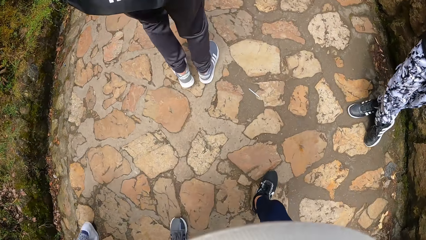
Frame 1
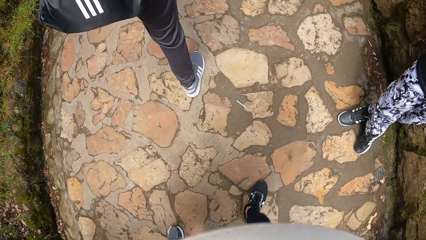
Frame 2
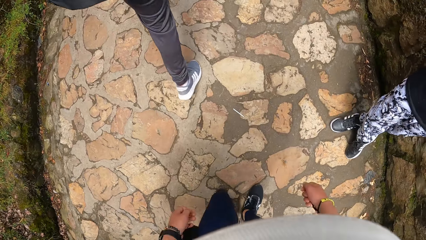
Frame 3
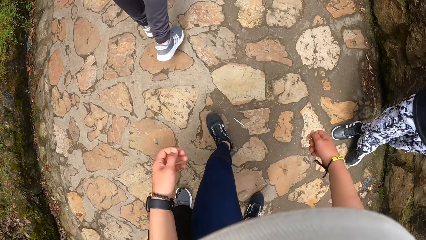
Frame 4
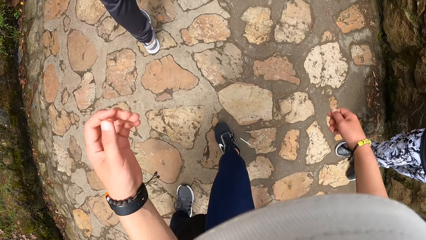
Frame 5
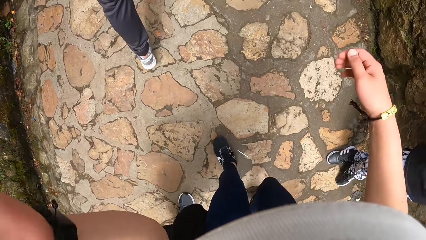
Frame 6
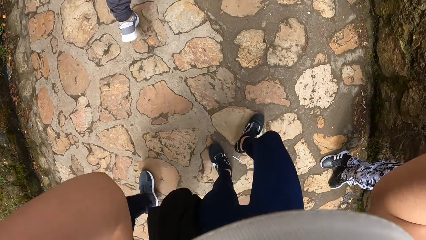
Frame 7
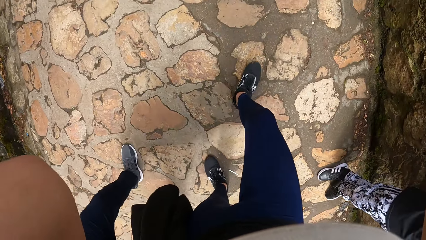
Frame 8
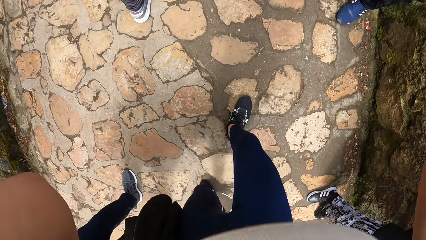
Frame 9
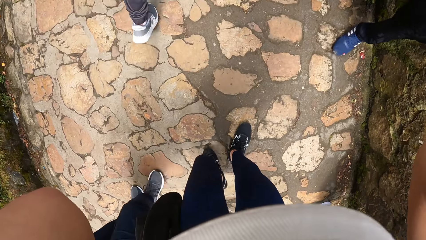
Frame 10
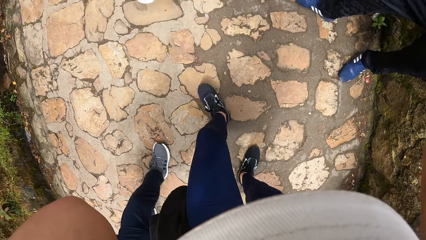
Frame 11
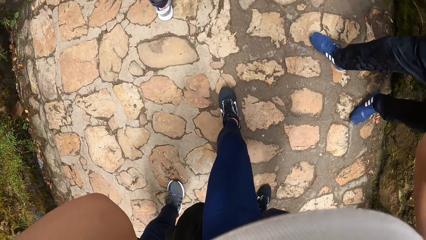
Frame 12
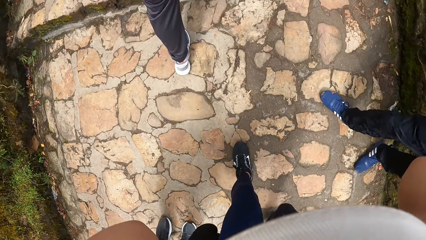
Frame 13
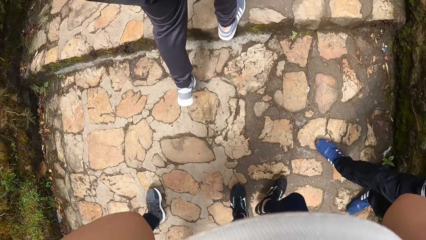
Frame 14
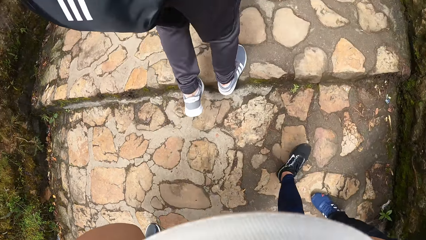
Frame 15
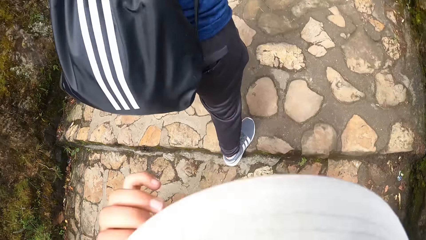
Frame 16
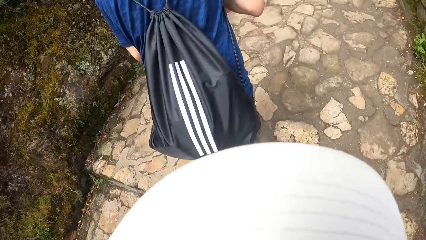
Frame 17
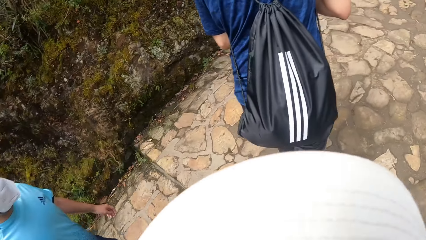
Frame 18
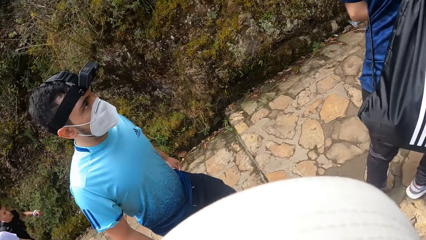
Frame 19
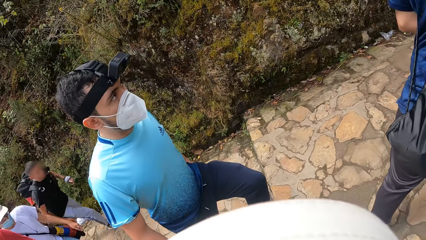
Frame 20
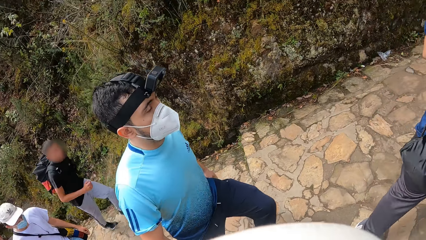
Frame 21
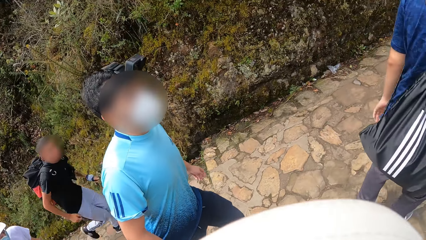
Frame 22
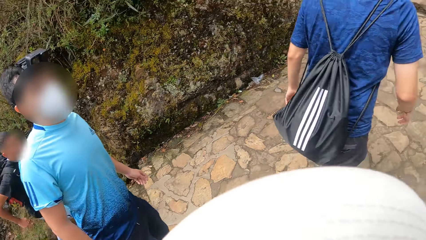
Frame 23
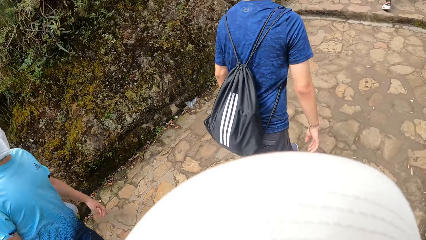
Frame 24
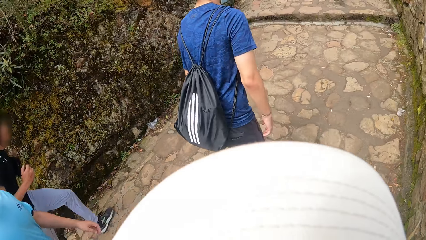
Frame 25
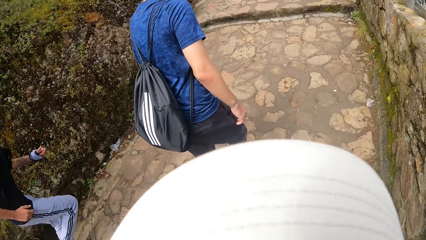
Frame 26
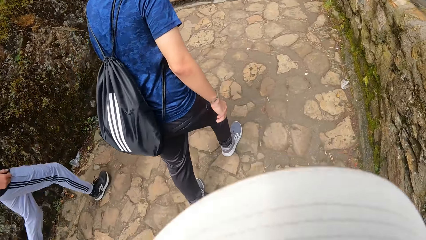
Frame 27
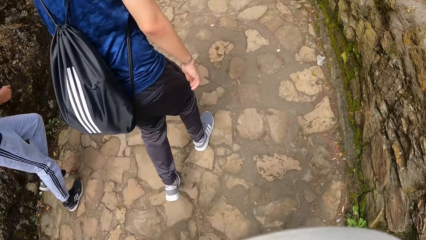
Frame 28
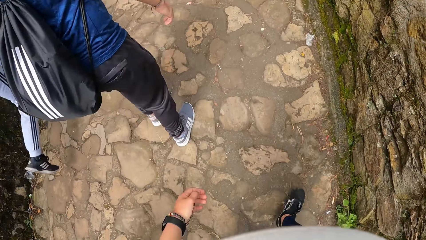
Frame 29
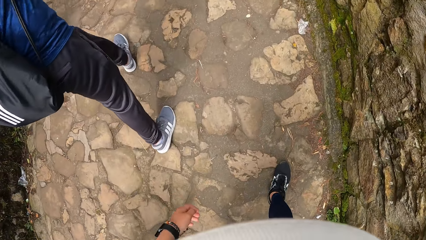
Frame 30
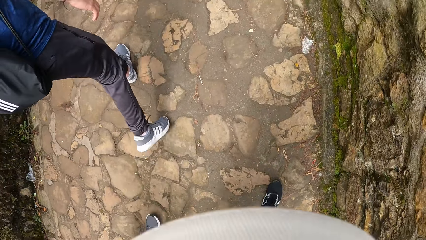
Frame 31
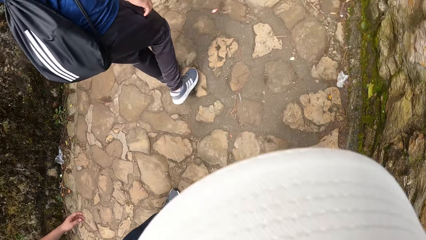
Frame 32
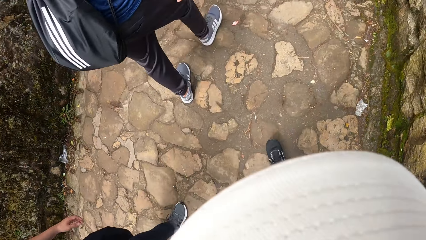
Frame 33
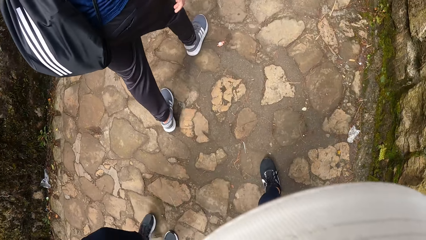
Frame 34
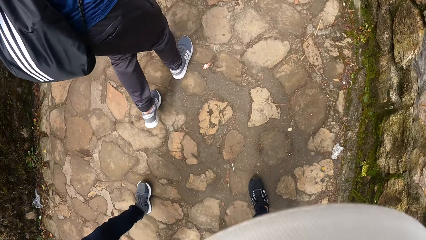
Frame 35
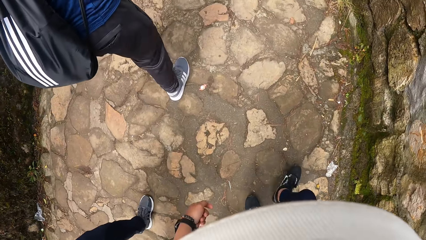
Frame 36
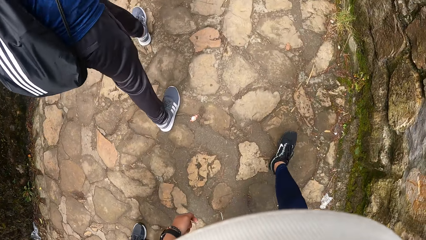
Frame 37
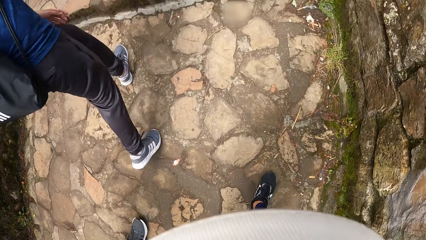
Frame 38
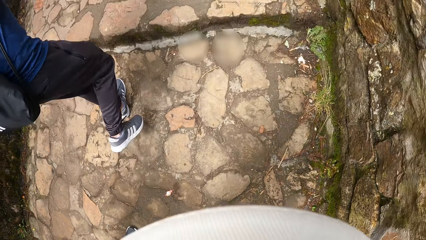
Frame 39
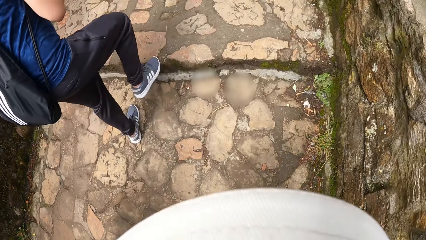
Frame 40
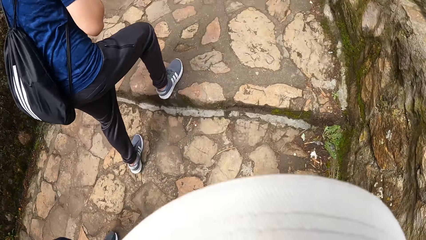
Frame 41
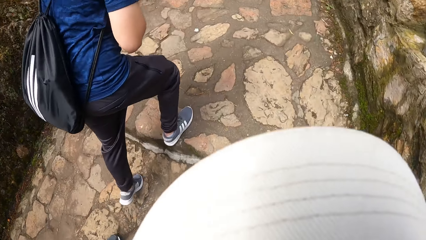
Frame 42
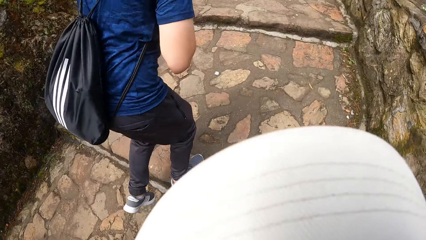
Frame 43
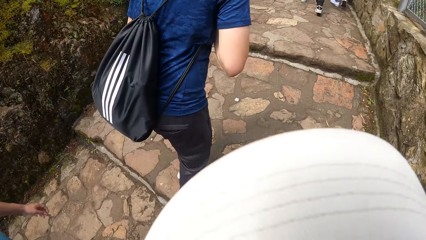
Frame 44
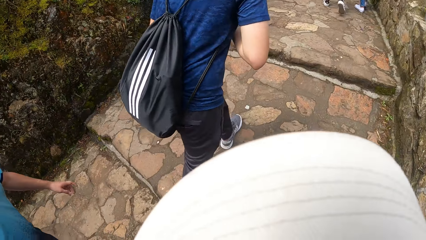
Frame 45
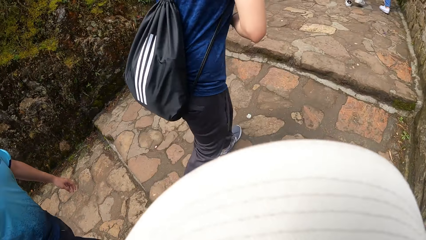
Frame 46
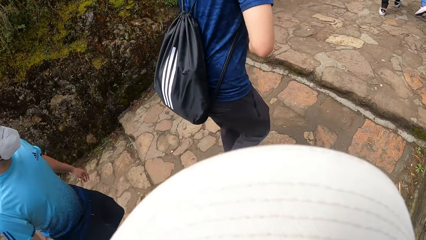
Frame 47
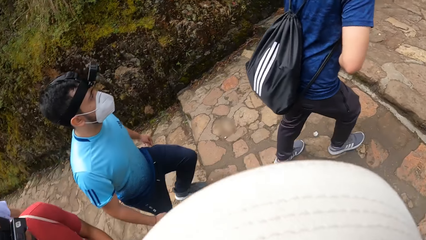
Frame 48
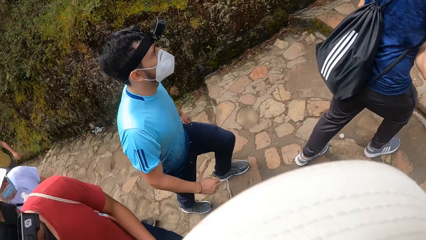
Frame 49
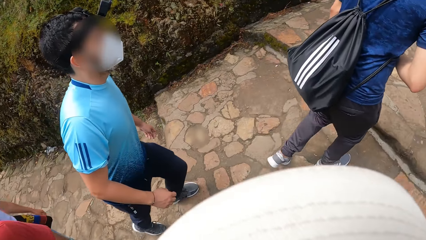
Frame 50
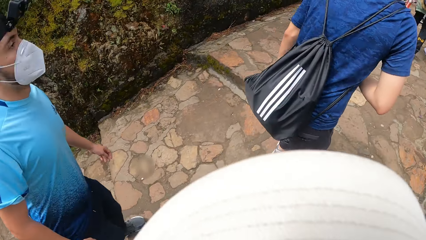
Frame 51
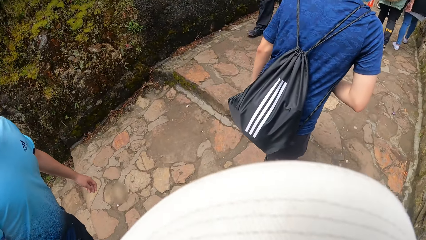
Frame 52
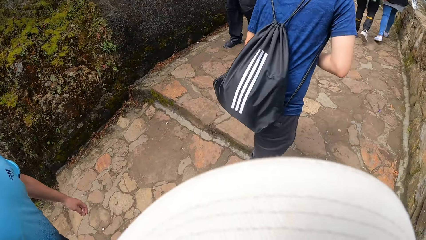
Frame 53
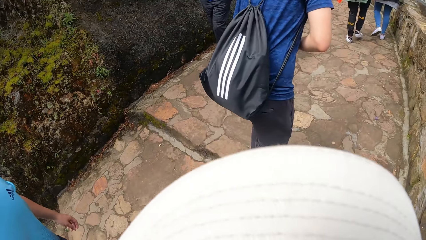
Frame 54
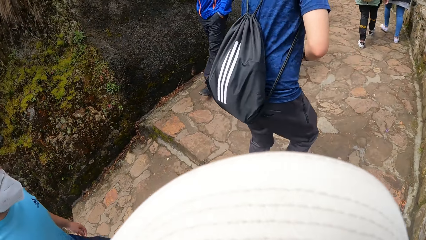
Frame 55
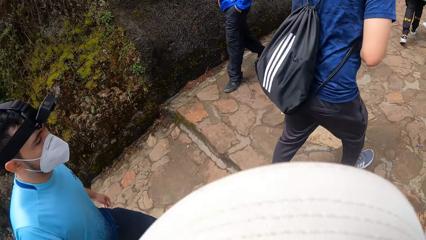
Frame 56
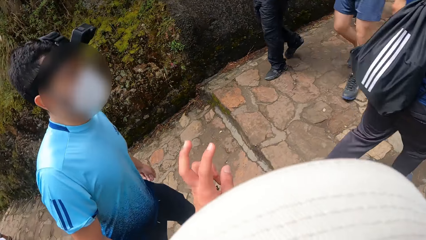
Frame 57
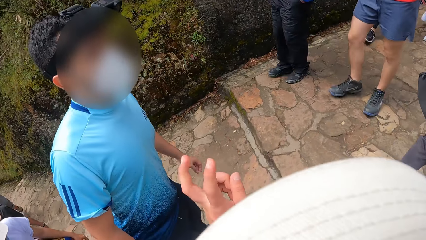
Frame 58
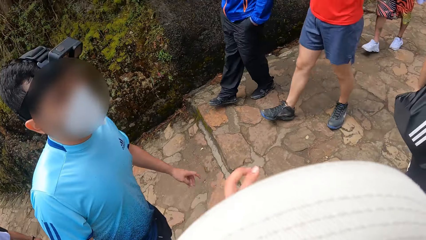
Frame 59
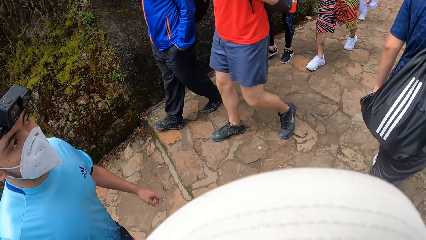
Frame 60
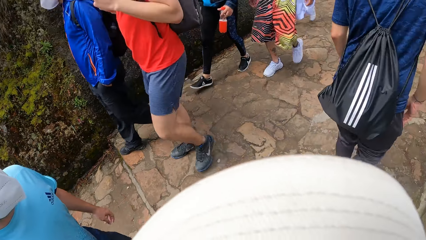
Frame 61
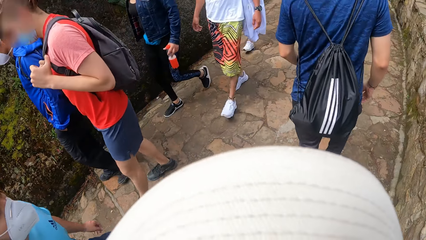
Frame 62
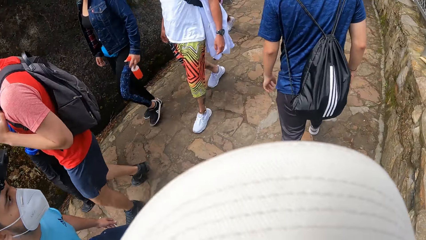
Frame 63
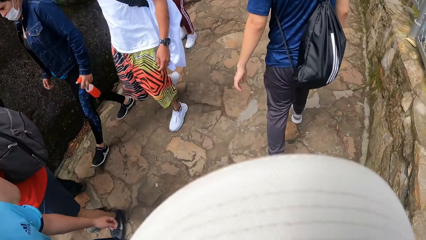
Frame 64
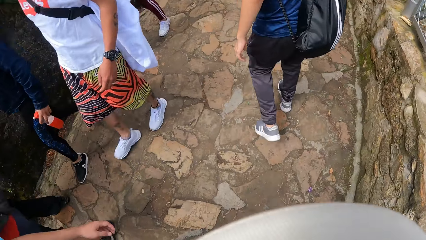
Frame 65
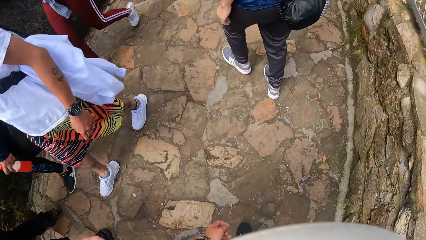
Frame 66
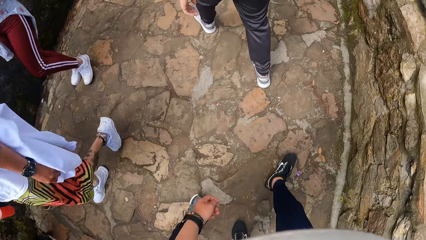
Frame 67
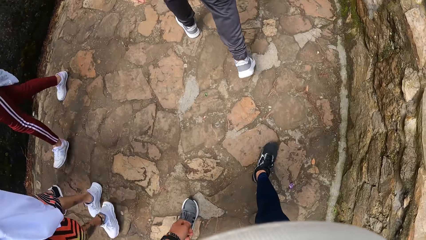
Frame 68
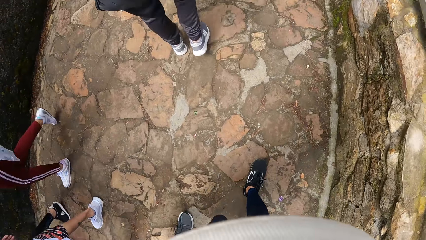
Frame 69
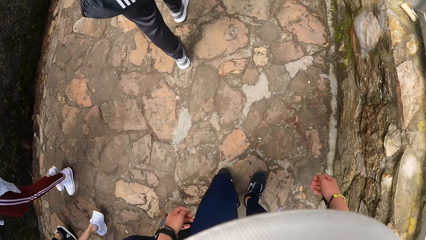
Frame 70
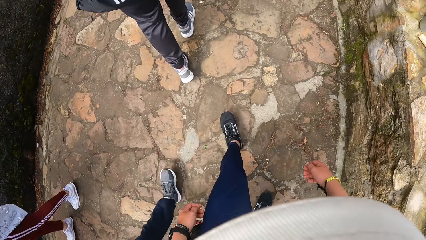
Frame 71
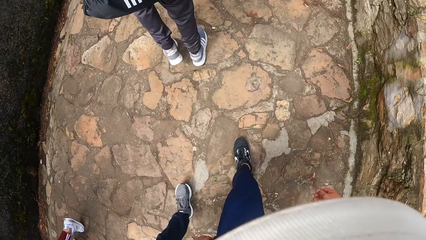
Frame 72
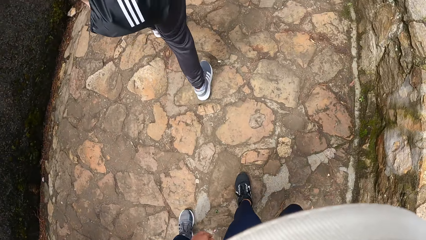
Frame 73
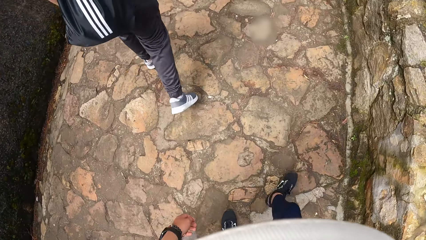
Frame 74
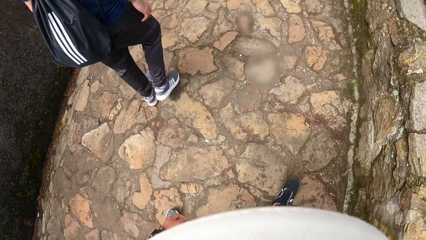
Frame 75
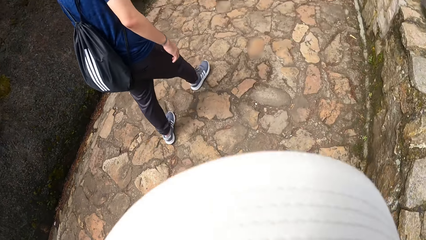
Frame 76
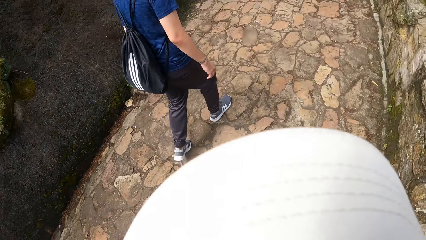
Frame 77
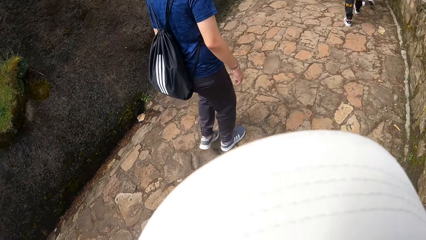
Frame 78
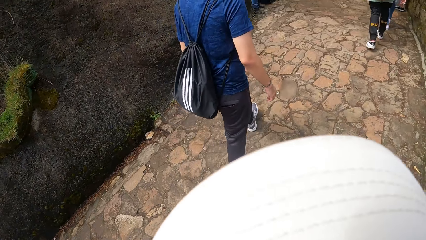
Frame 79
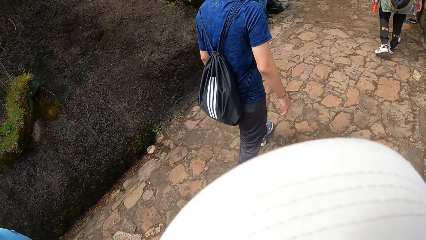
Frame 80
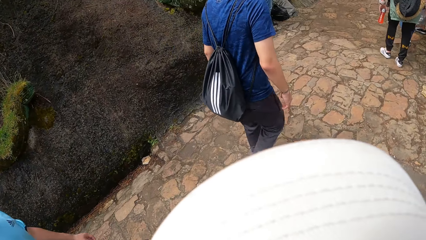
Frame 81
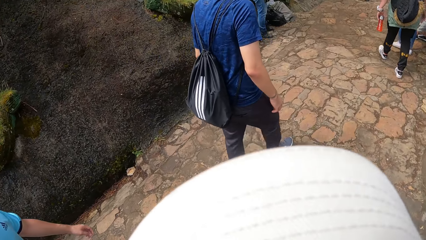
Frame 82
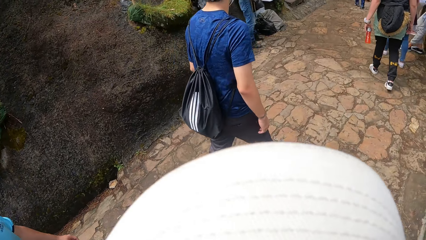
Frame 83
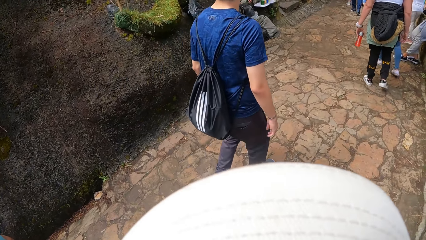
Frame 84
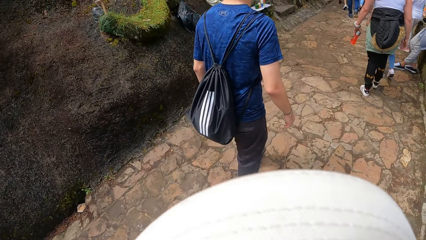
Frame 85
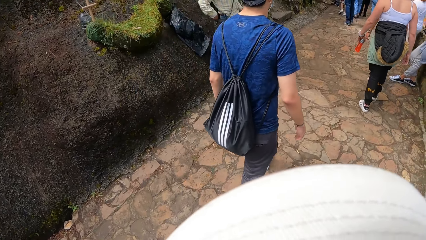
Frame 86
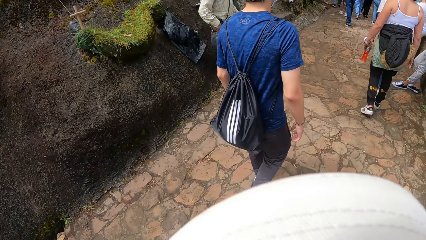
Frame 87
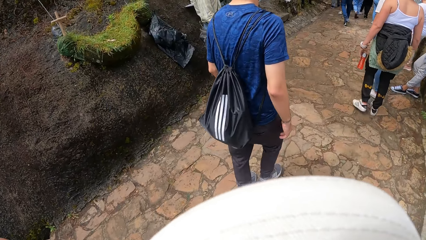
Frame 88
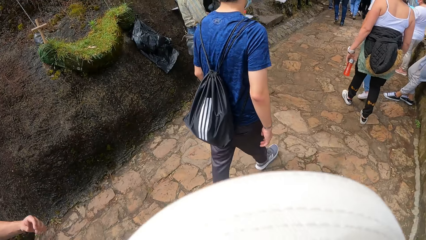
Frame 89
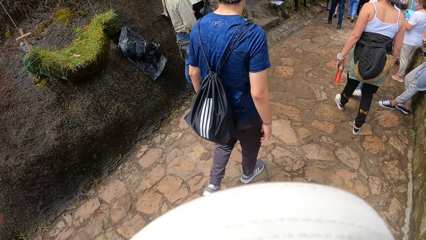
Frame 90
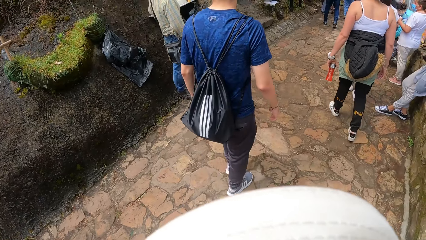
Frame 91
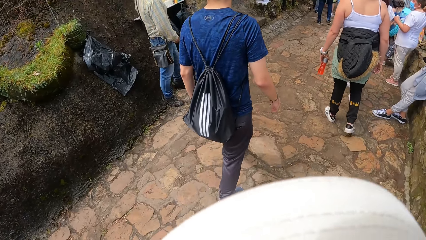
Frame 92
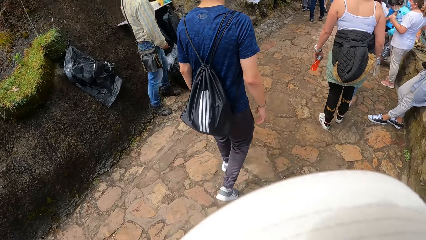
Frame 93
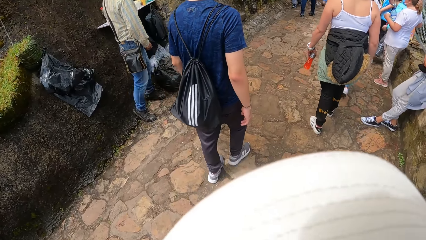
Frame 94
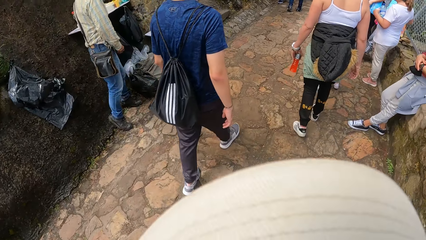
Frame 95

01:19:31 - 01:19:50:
The camera wearer walks along the pavement. She raises both hands. She puts her hands down. She walks along the pavement. She interacts with the man. She gestures using her hands. She walks along the pavement.
